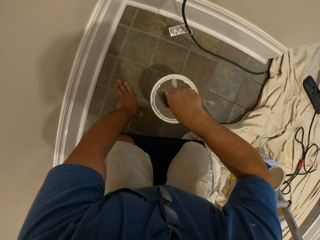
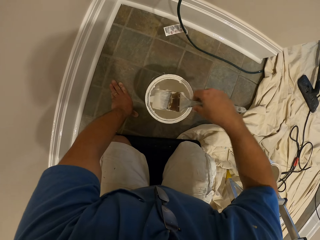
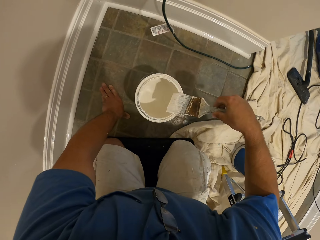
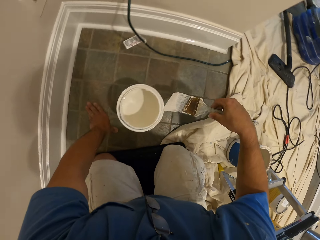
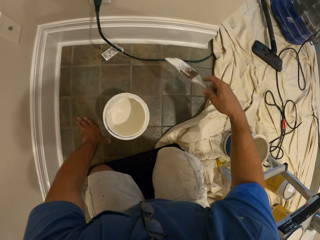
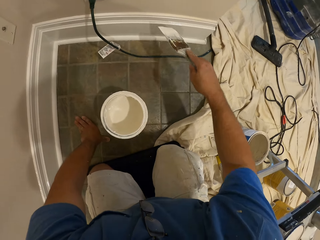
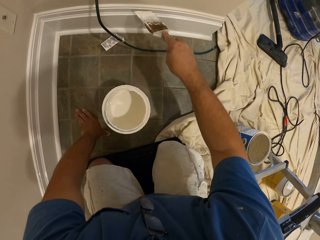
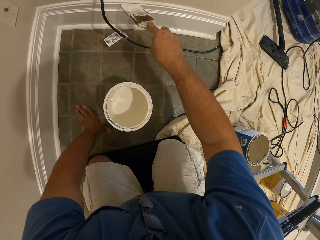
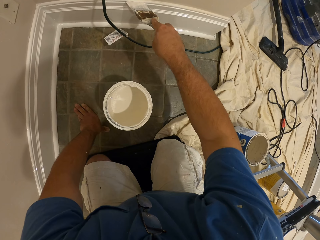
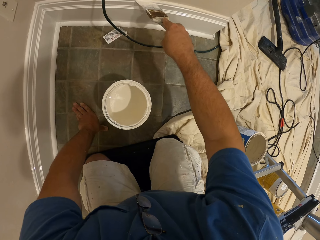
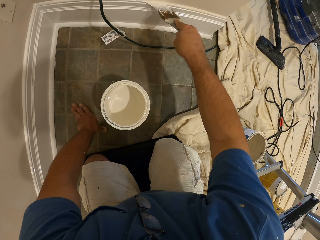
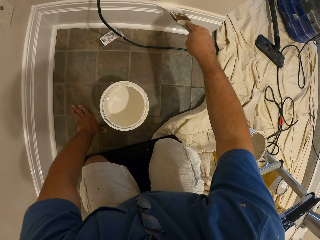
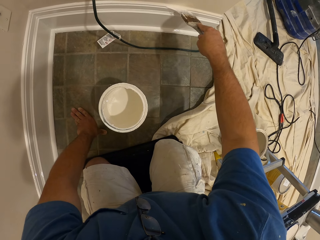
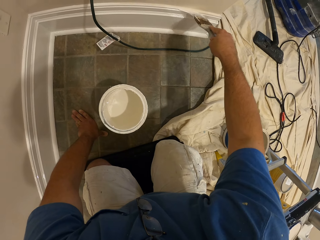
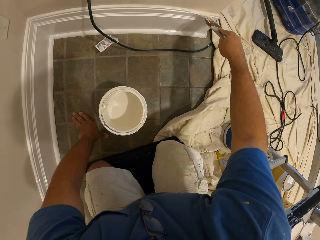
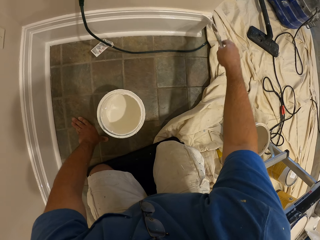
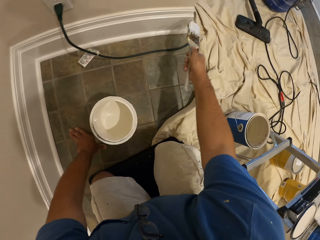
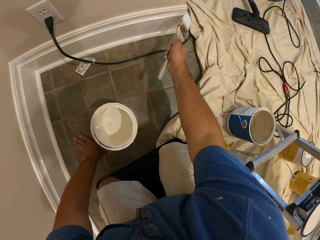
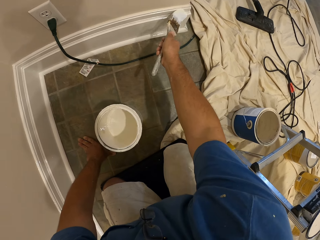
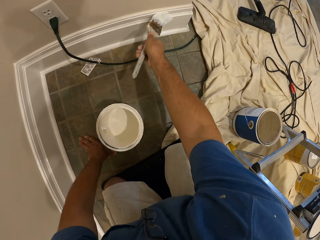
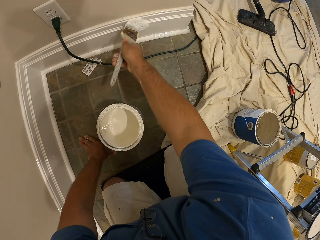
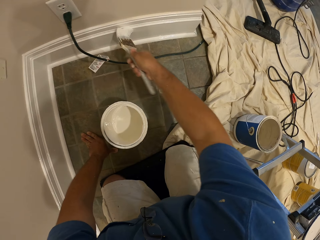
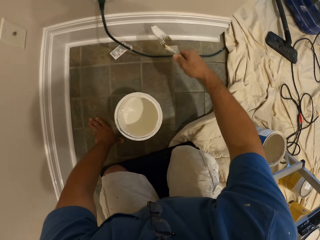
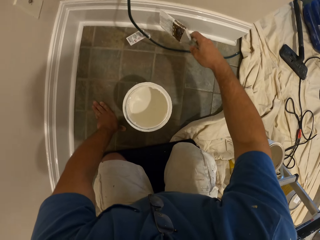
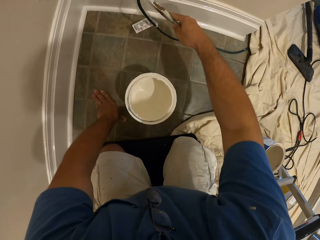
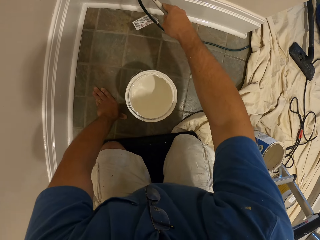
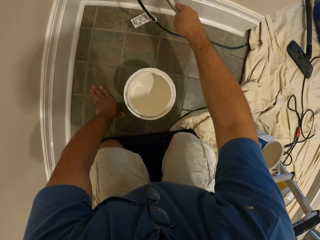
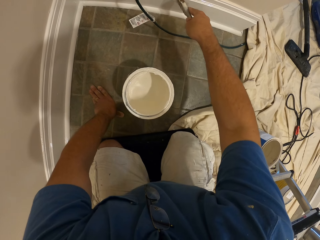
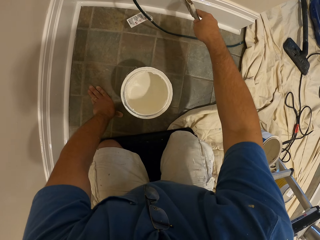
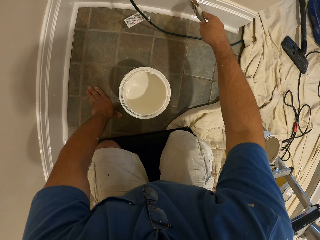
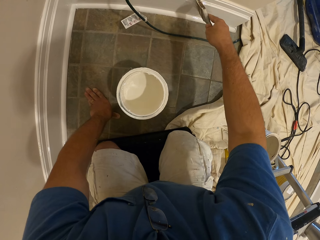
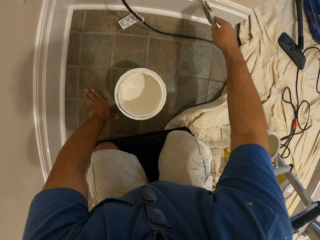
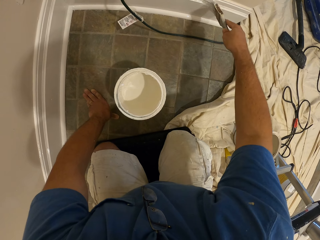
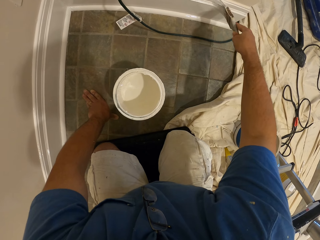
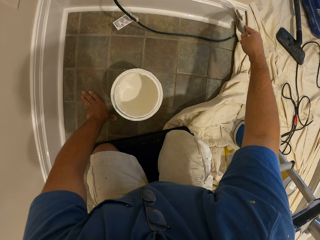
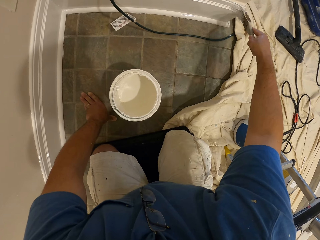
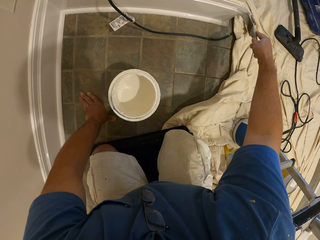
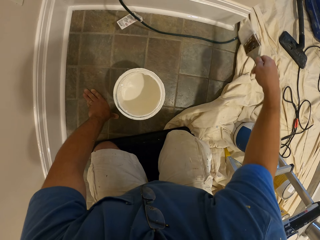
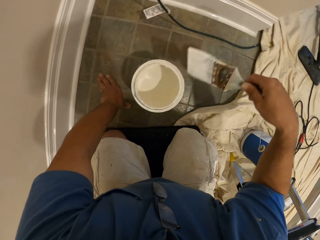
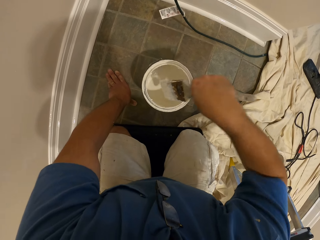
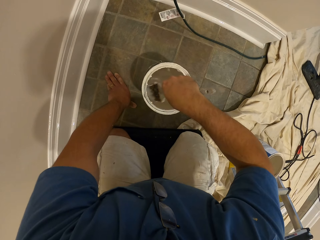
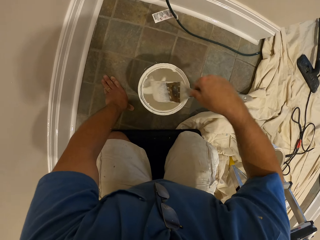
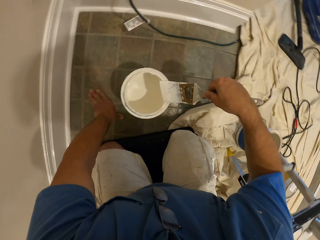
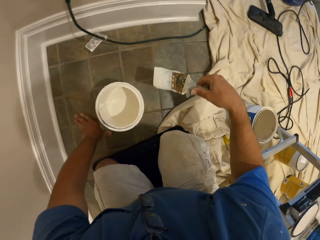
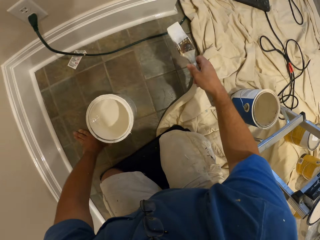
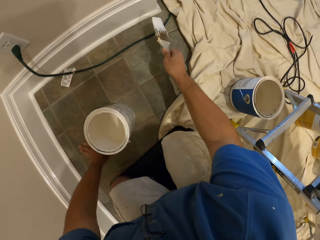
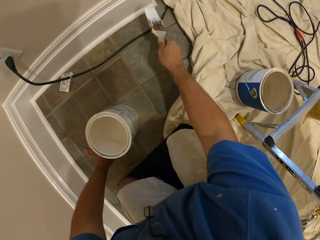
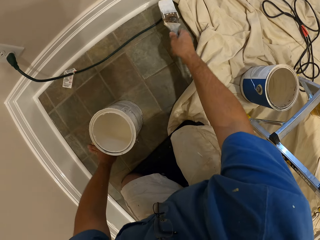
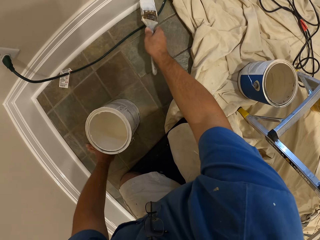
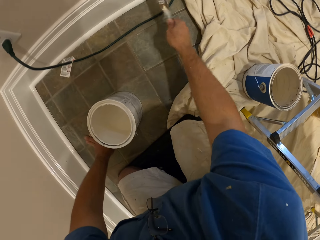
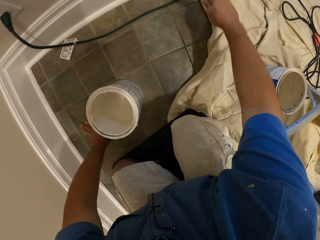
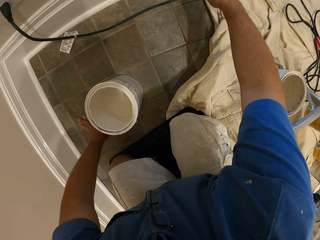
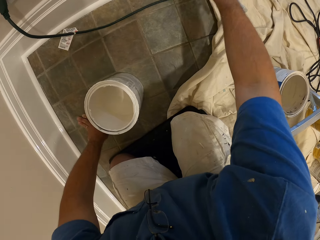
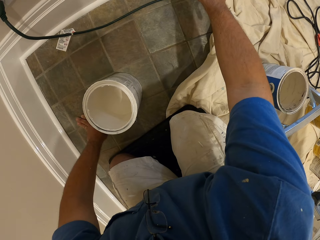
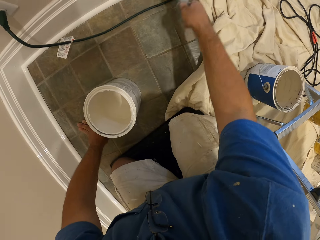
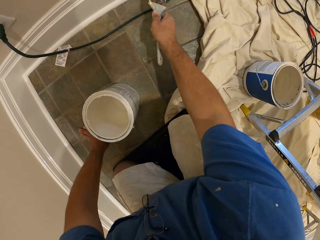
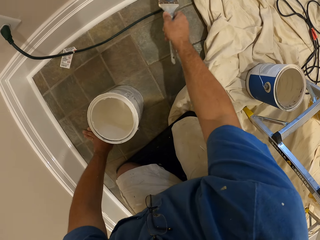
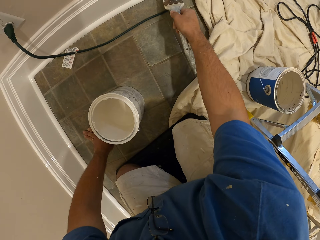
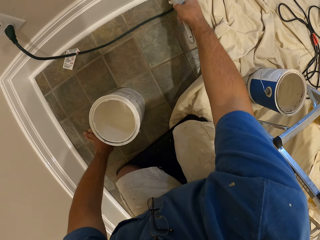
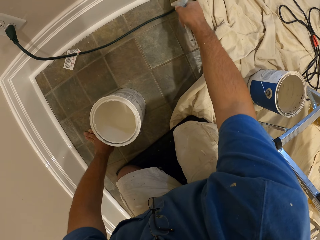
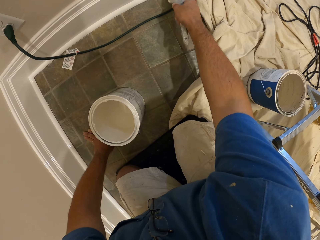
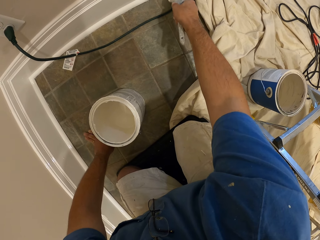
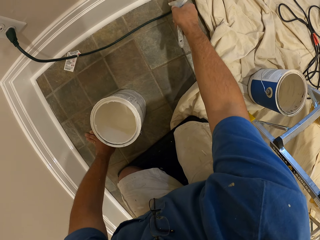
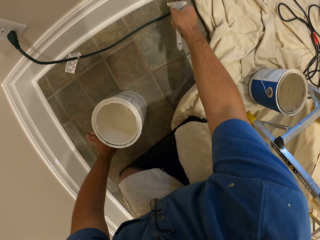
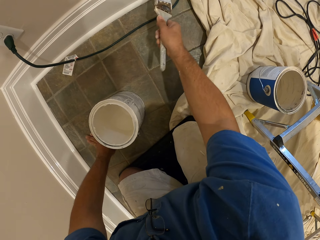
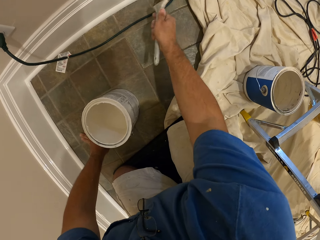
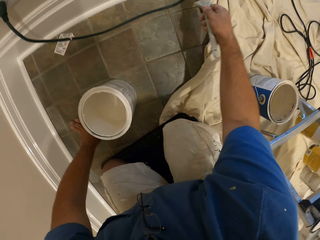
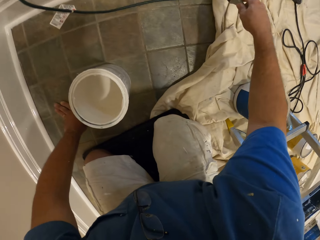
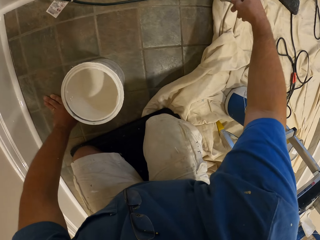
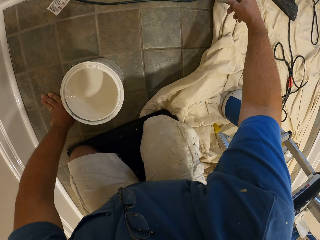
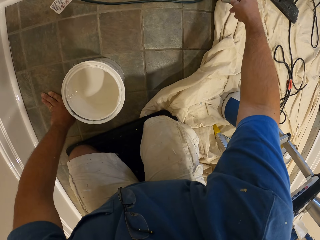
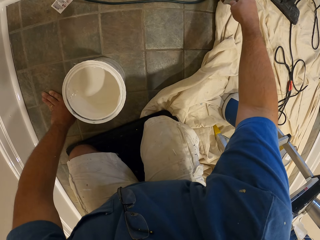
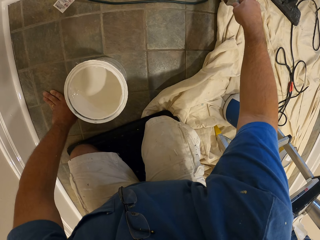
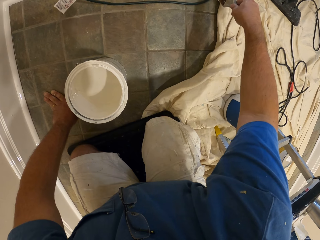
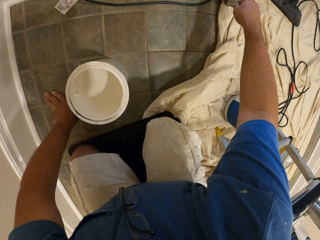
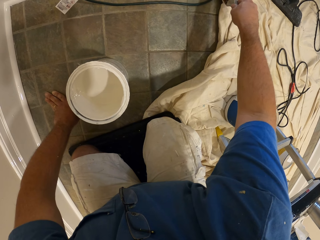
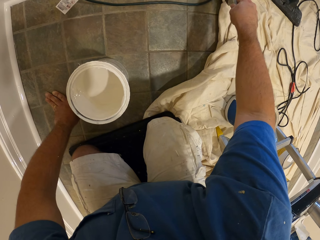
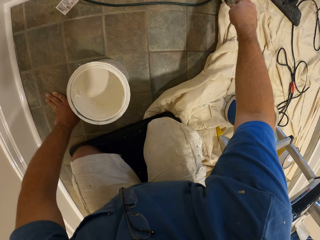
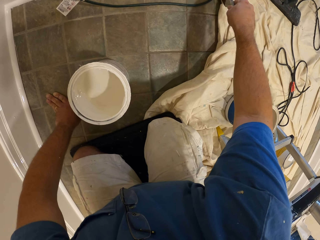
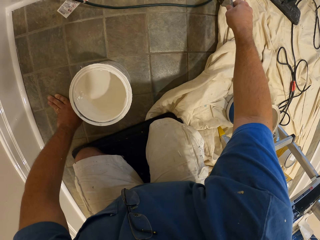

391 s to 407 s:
The camera wearer dips the paint brush in the bucket of paint. They clean the paint brush with the top of the bucket of paint. They paint the baseboard with the paint brush. They dip the paint brush in the bucket of paint and clean the paint brush with the top of the bucket of paint. They paint the baseboard with the paint brush.

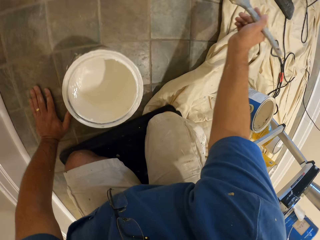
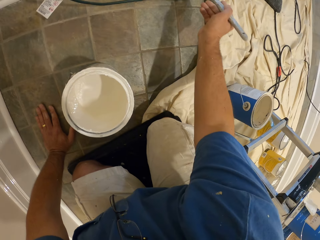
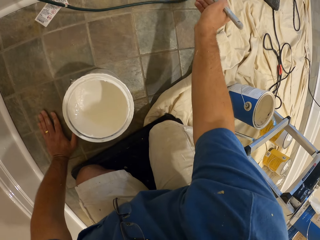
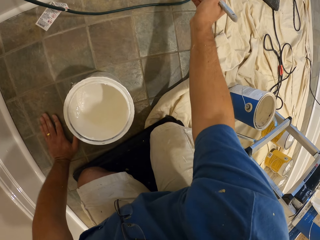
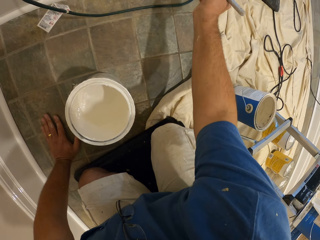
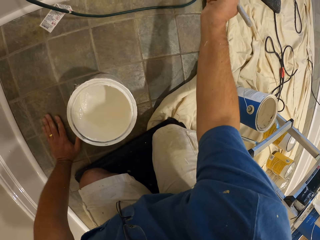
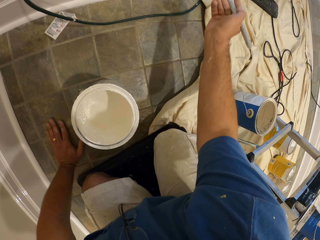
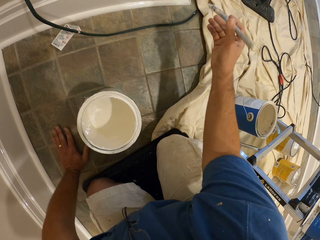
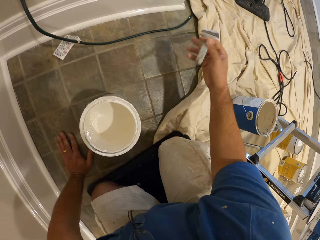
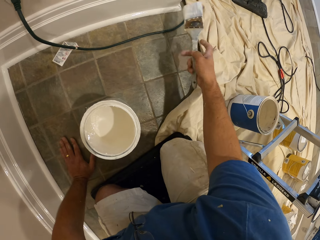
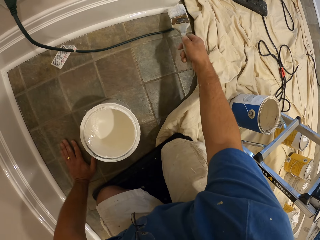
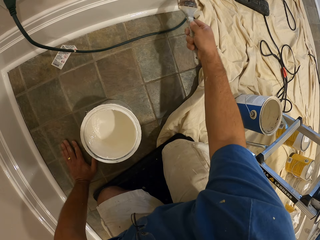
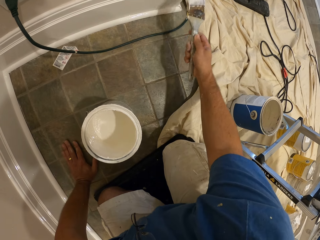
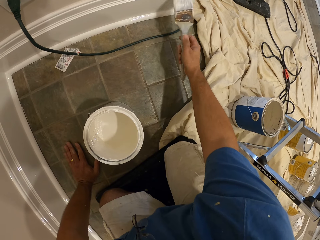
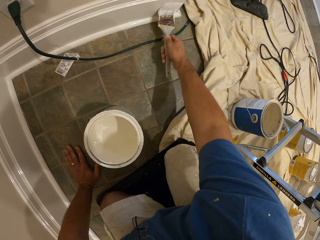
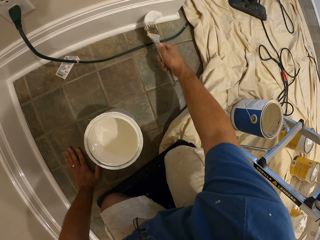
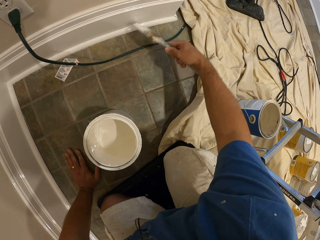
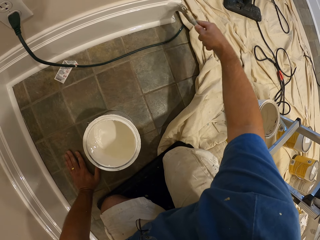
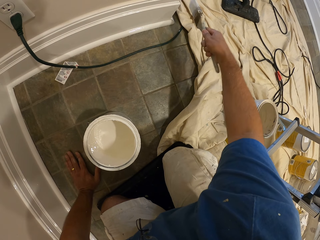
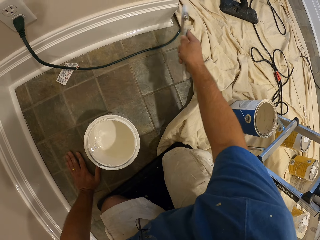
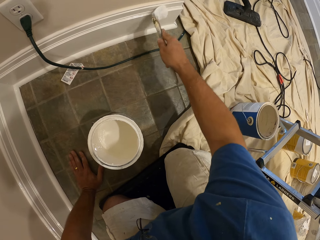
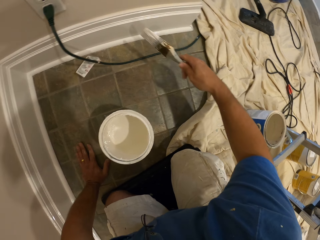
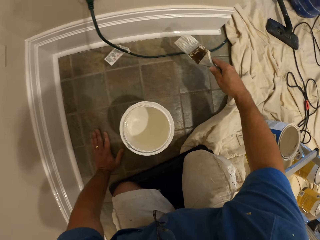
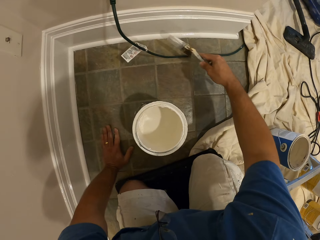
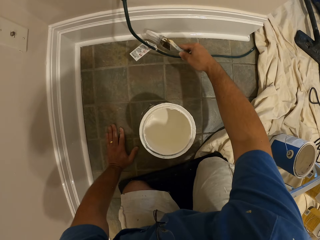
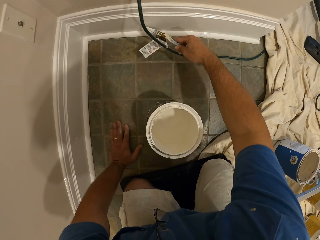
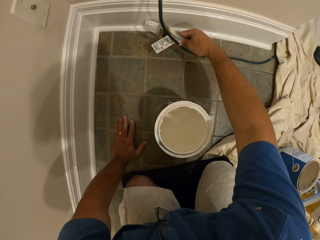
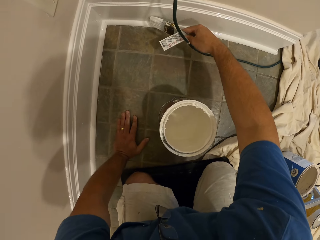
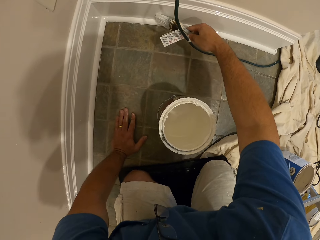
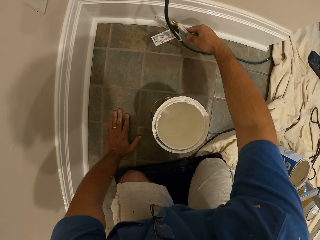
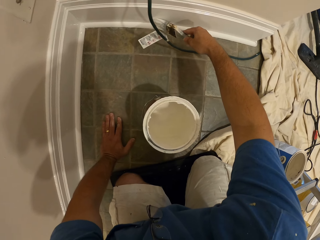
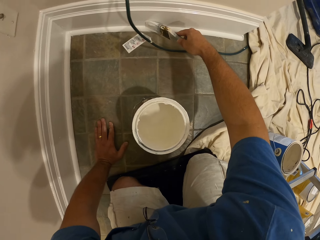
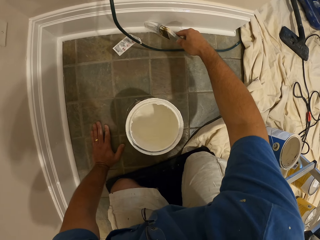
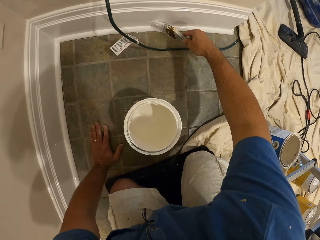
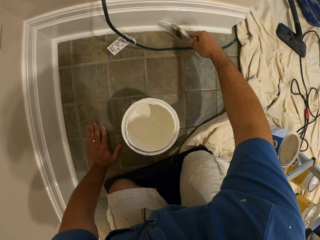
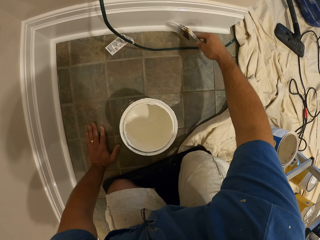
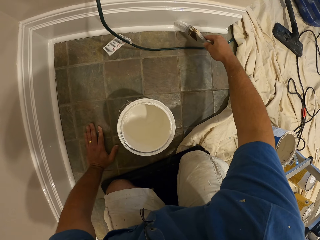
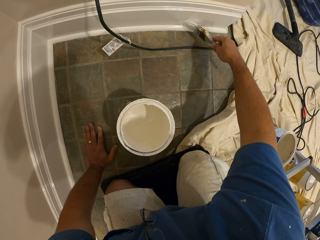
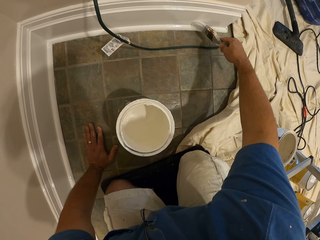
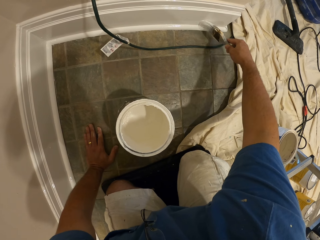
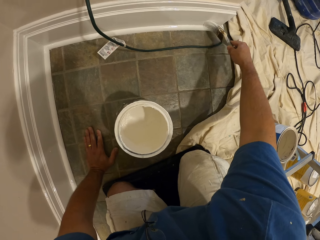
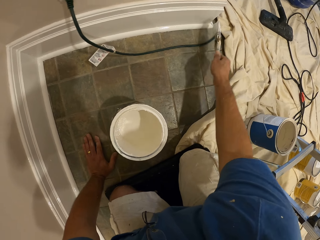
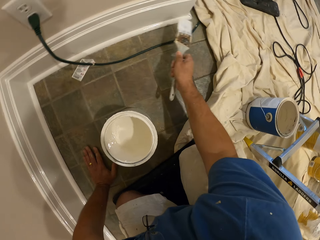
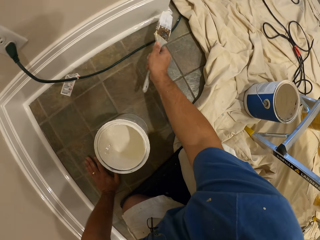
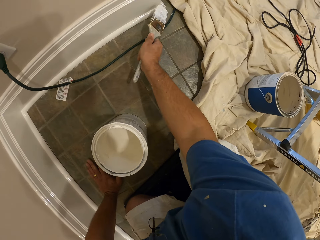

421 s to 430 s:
The camera wearer paints the baseboard with the paint brush. They paint the baseboard with the paint brush again.
